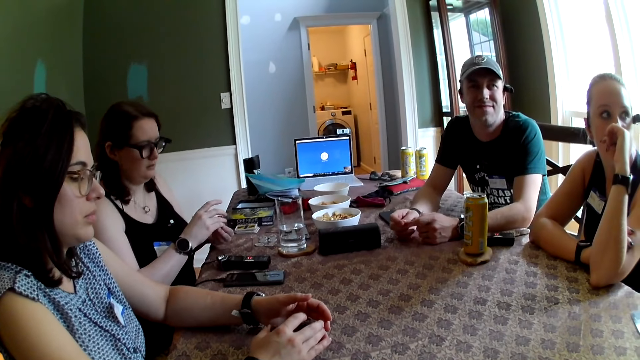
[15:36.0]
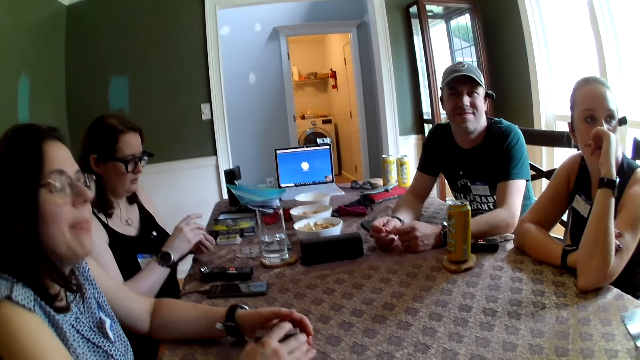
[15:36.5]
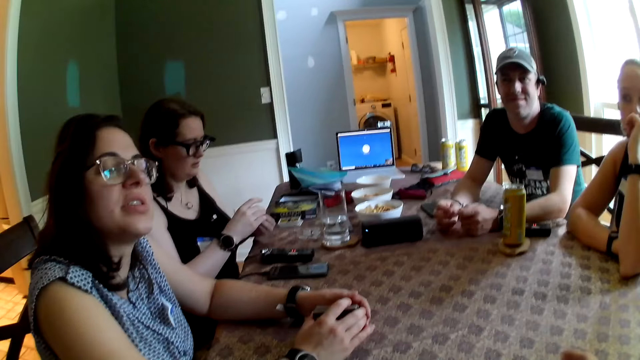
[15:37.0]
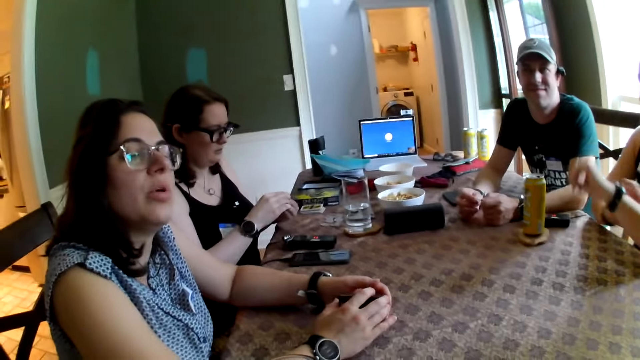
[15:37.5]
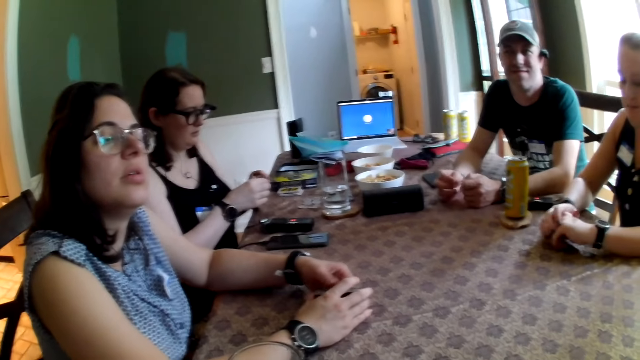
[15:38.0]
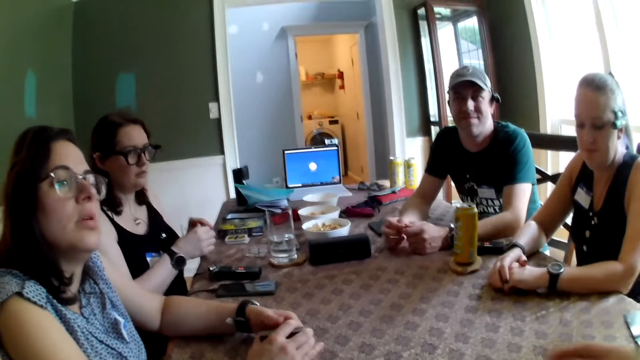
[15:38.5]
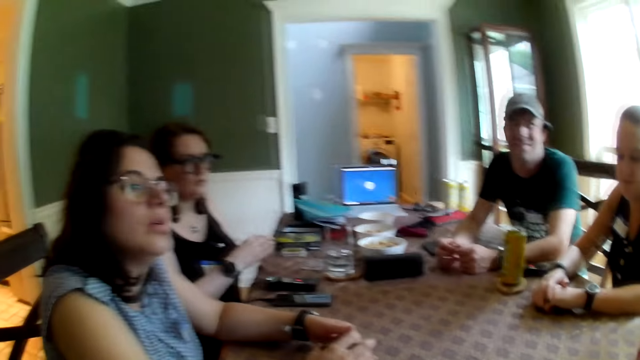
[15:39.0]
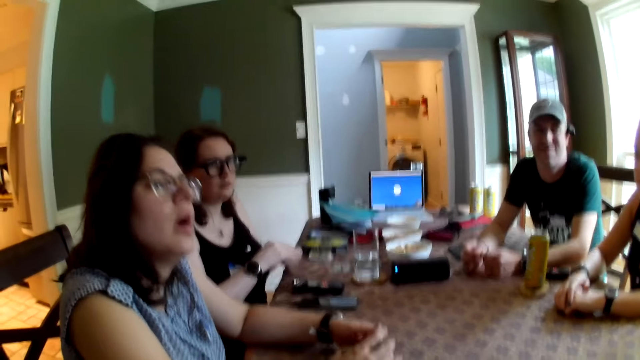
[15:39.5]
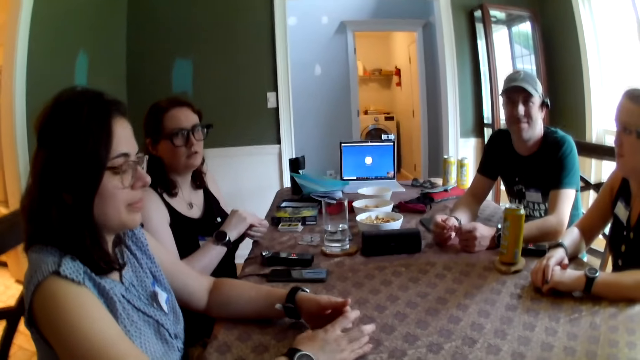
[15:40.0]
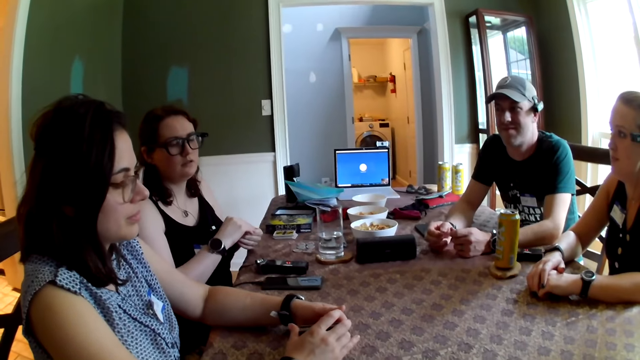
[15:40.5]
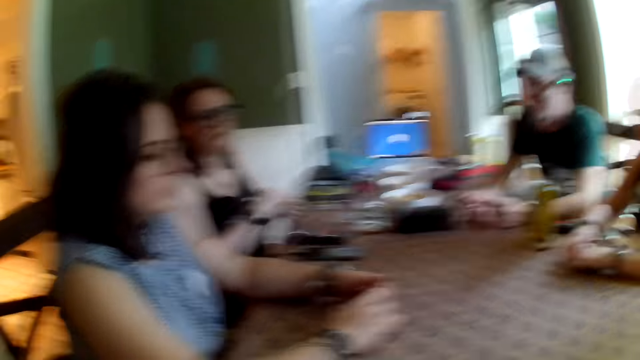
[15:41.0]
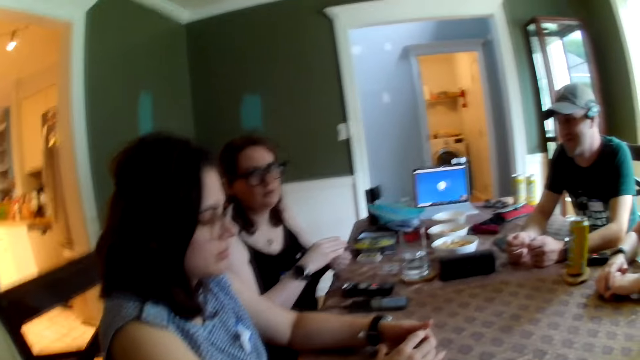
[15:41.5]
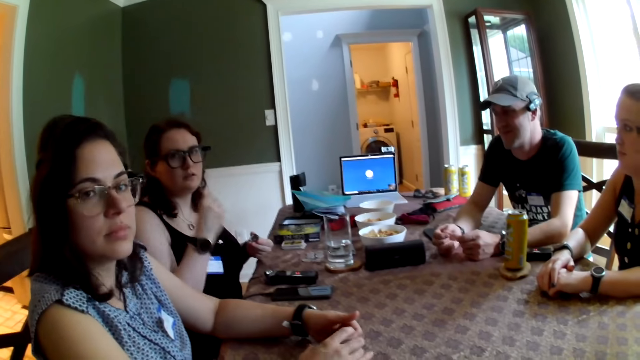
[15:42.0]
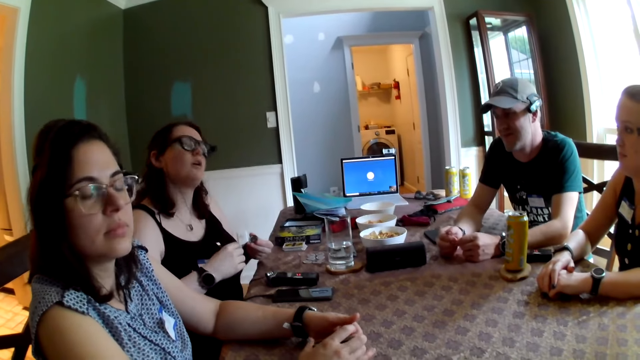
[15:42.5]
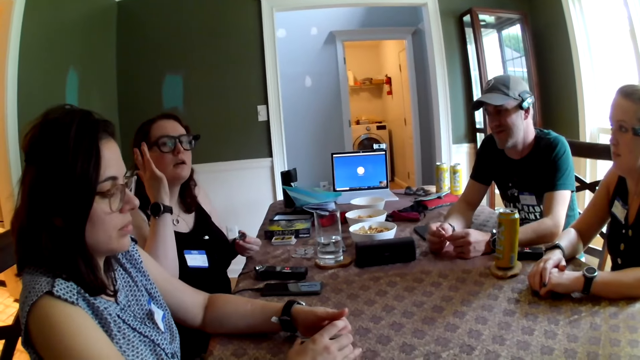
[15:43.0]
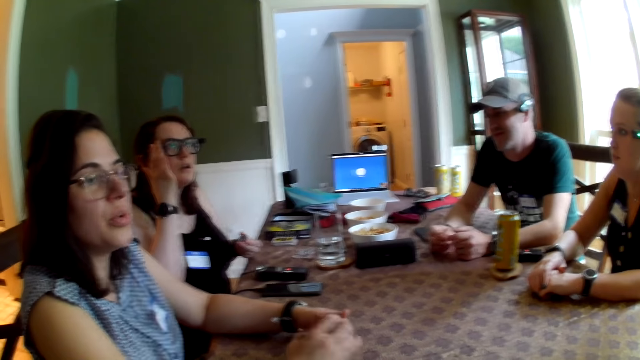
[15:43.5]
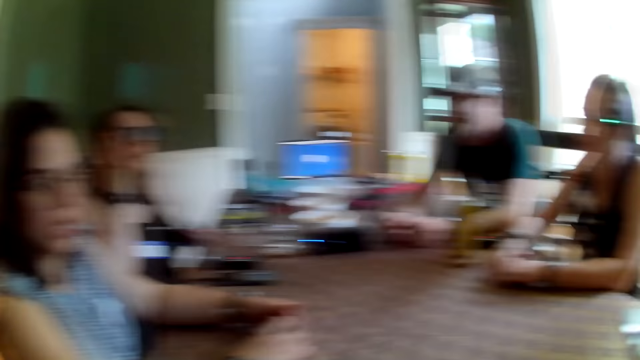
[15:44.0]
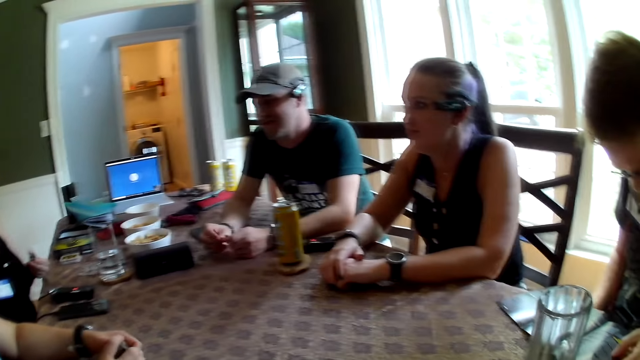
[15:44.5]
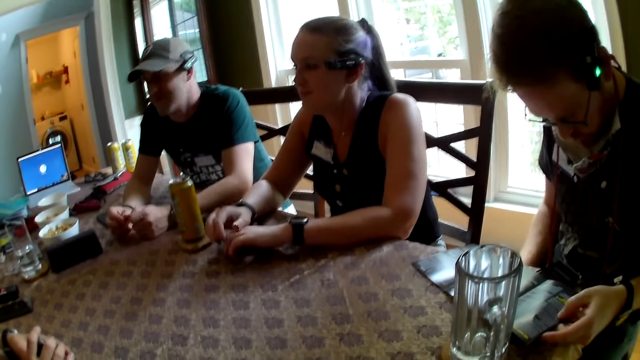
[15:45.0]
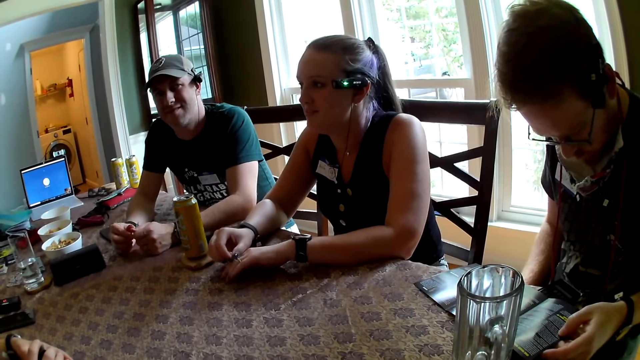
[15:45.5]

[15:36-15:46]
A girl talks to the camera wearer.

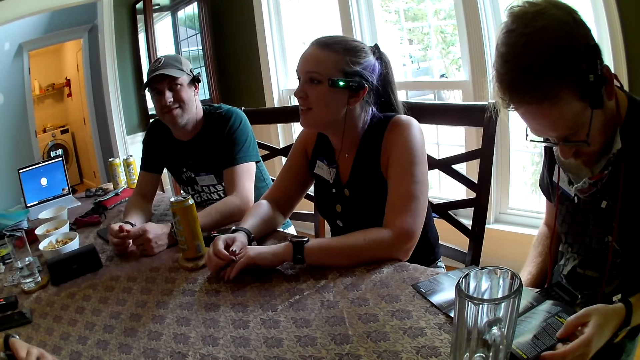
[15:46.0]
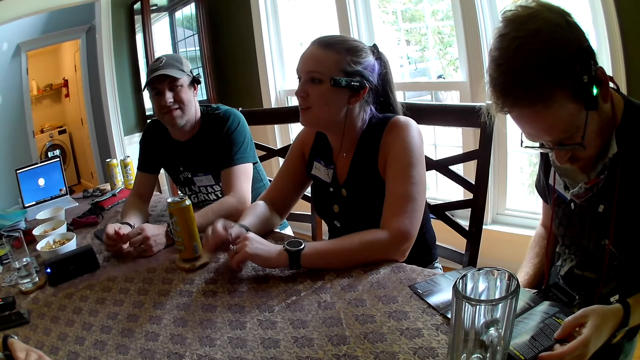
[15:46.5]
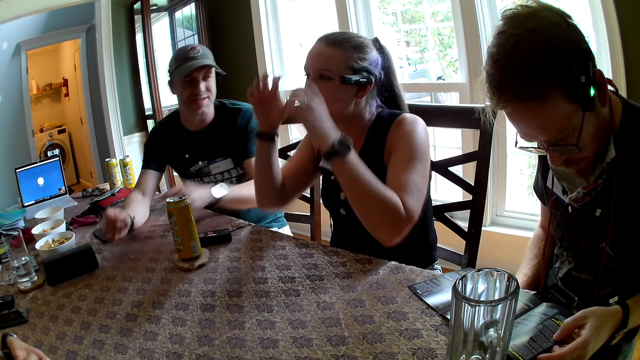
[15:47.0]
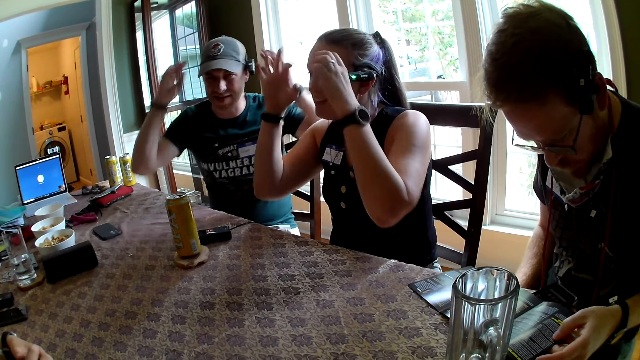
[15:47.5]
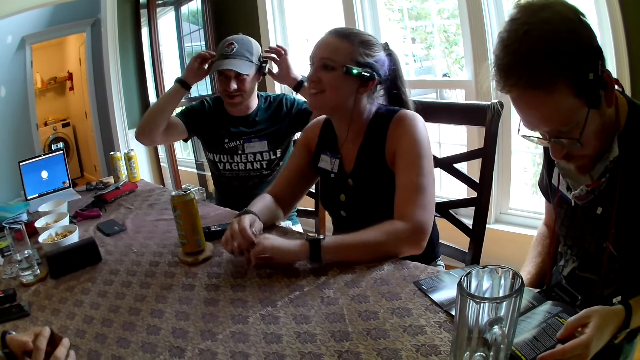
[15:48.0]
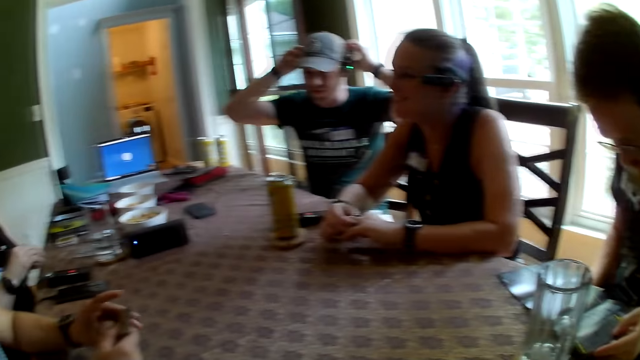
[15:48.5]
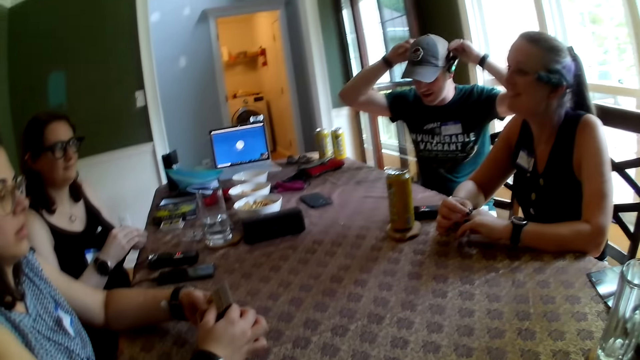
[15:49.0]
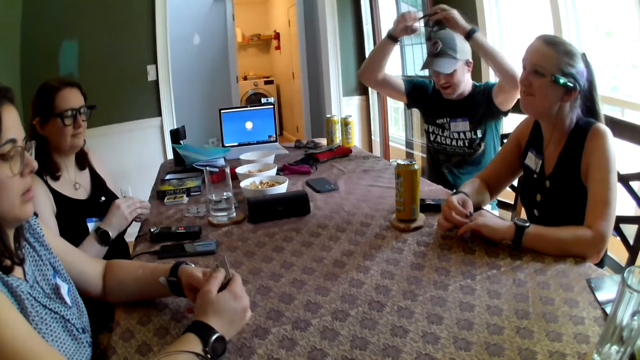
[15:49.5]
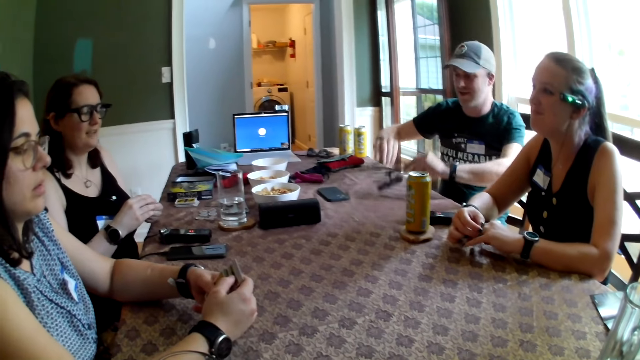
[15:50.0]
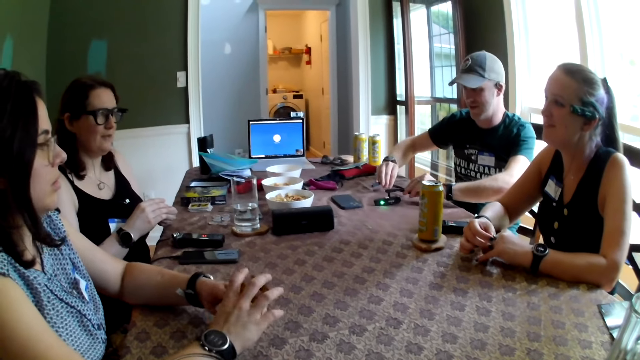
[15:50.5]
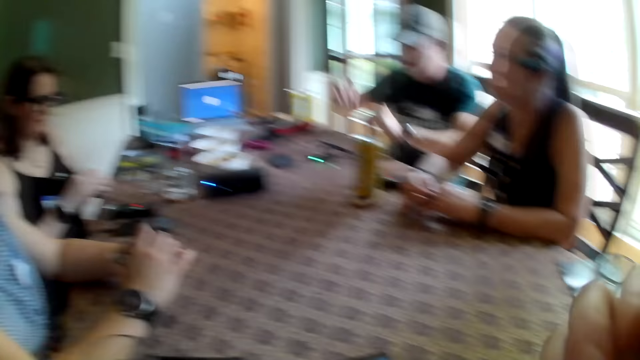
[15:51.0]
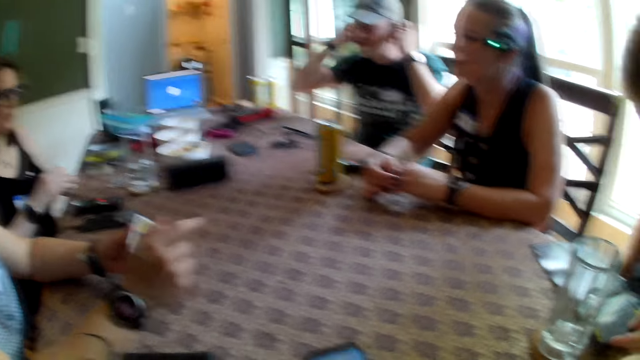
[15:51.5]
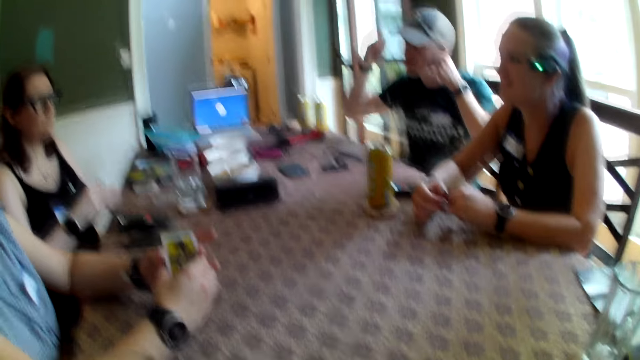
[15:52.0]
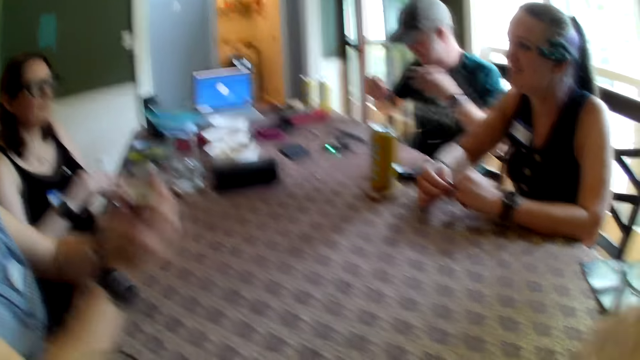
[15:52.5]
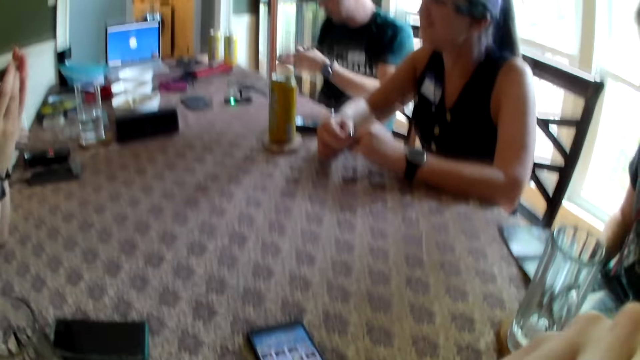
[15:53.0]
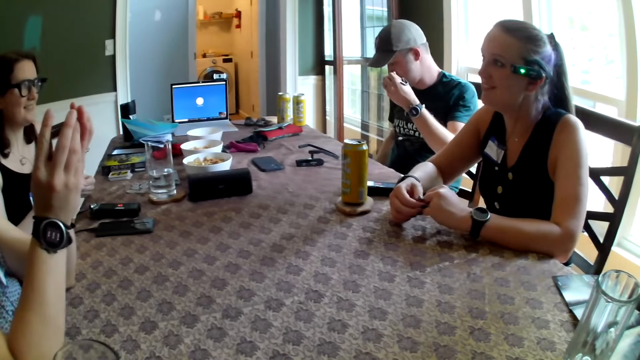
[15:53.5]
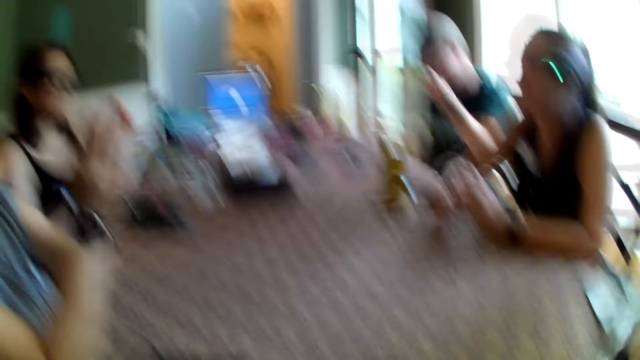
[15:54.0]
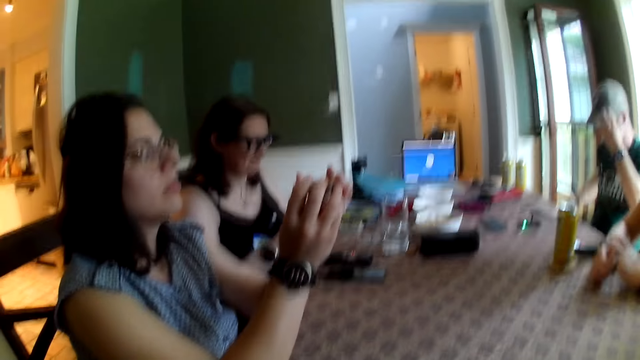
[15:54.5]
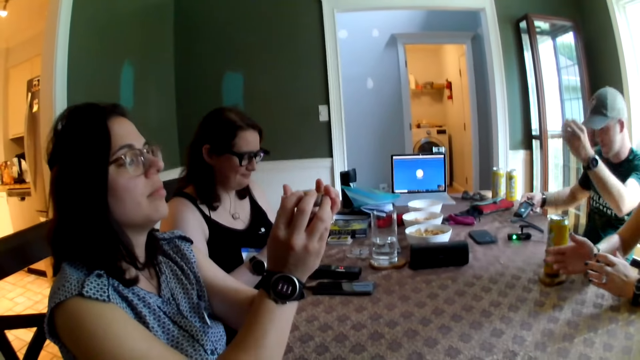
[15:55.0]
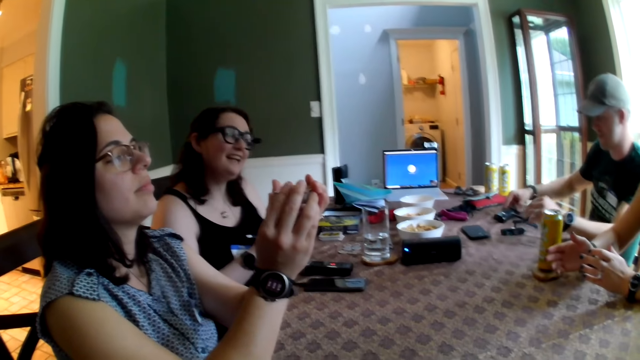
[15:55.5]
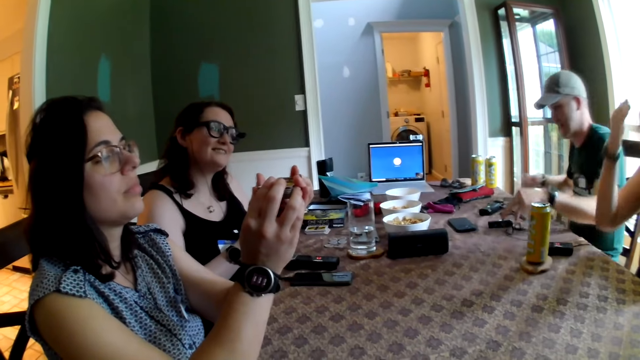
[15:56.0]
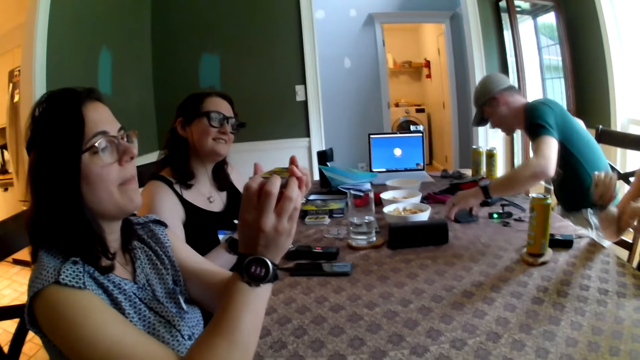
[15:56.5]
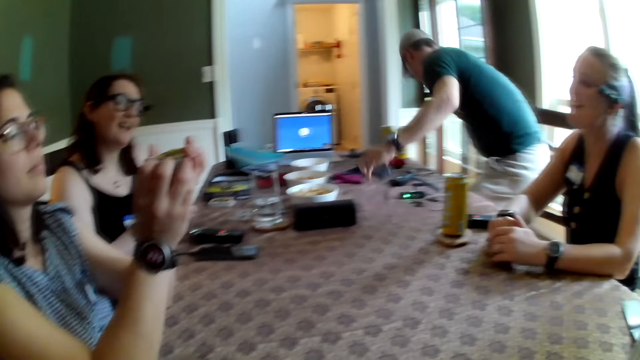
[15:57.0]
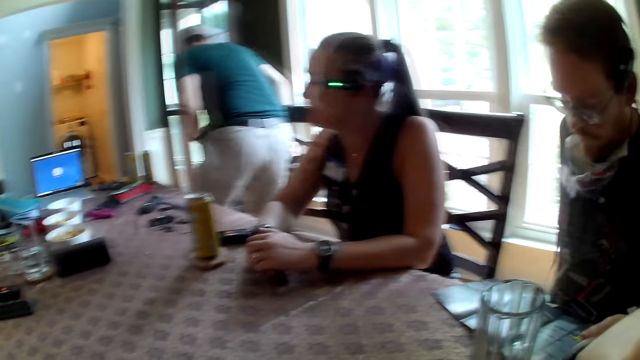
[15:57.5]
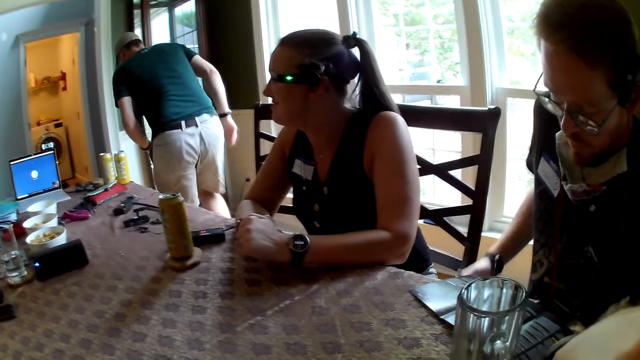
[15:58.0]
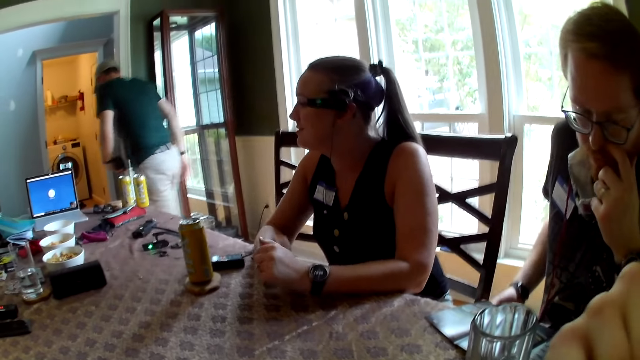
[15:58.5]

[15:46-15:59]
A man holds the paper on the table with his left hand. Another man removes the device on his head with his hands. He puts the device on the table with both hands. A girl talks to the camera wearer. The second man removes an earpiece from his ear with his hands. A third man sorts the cards in her hands. The second man removes a player from his pocket with his right hand, puts the player in his right hand on the table, picks up a phone on the table with his left hand, and gets up from the chair.
